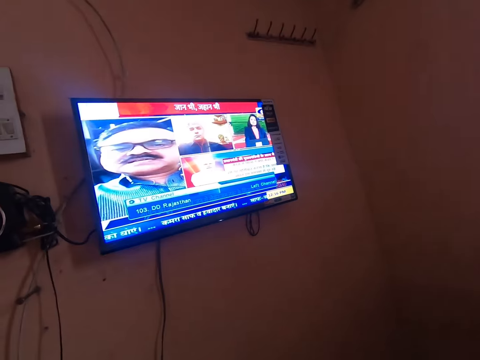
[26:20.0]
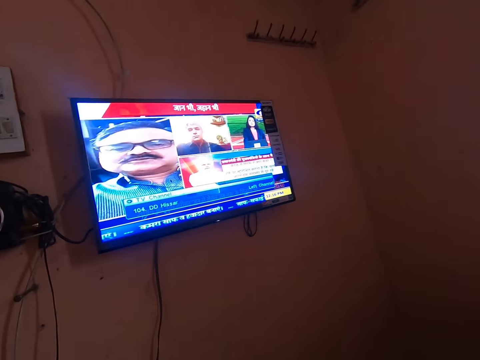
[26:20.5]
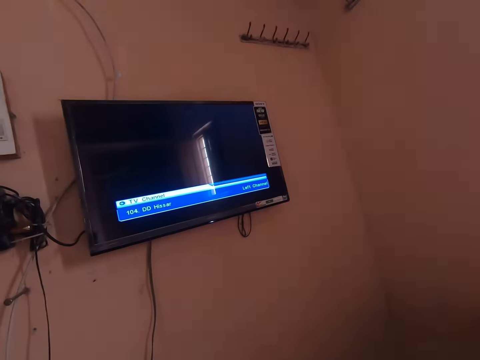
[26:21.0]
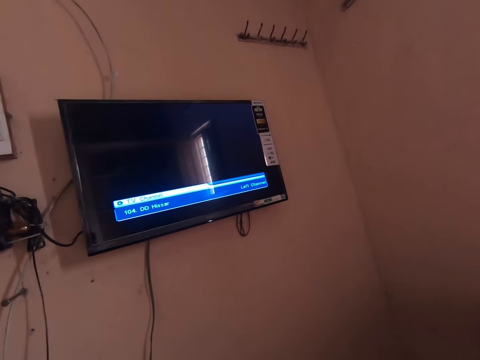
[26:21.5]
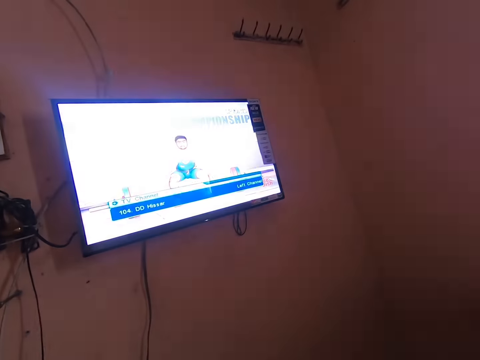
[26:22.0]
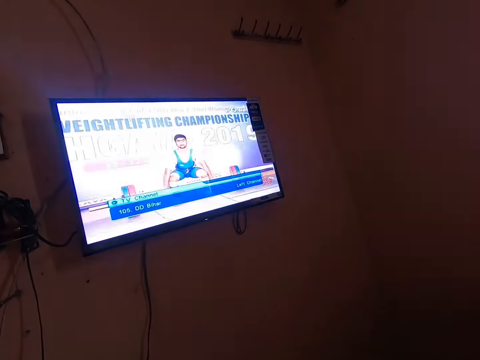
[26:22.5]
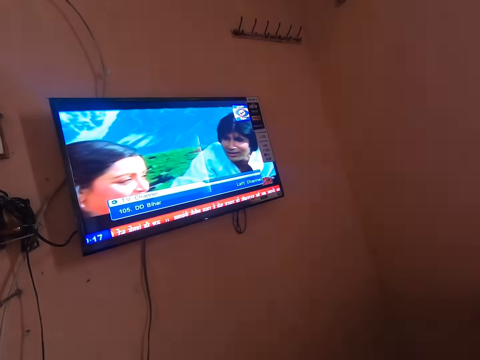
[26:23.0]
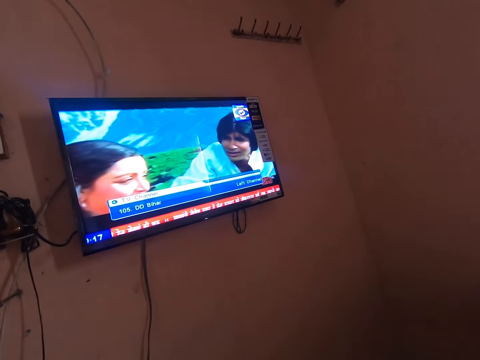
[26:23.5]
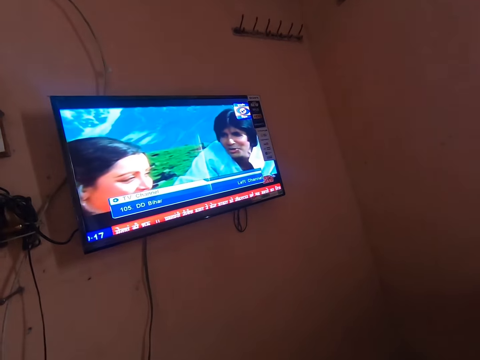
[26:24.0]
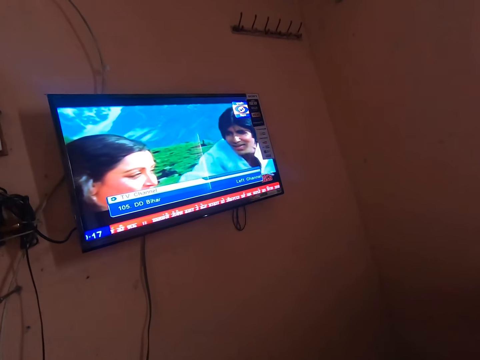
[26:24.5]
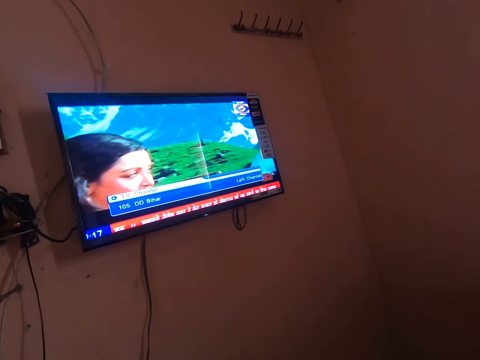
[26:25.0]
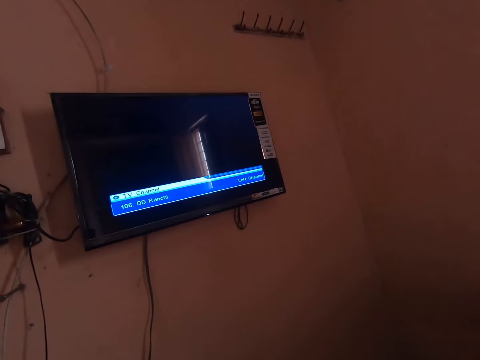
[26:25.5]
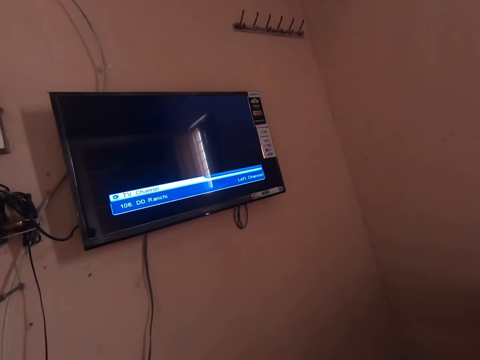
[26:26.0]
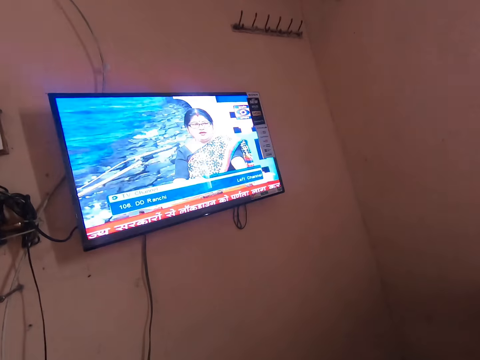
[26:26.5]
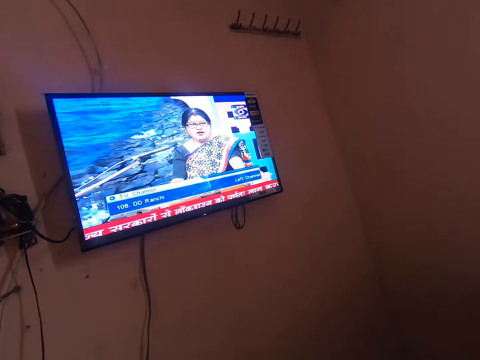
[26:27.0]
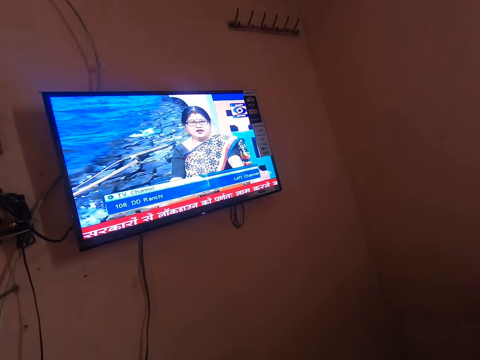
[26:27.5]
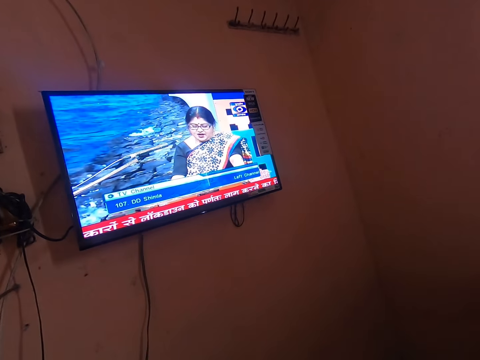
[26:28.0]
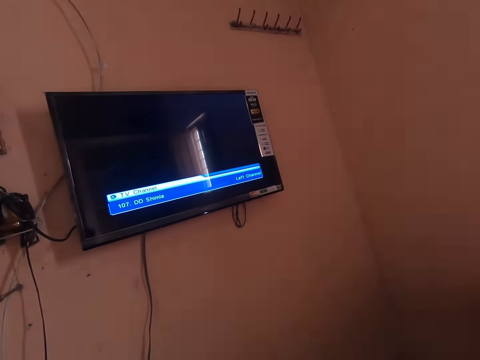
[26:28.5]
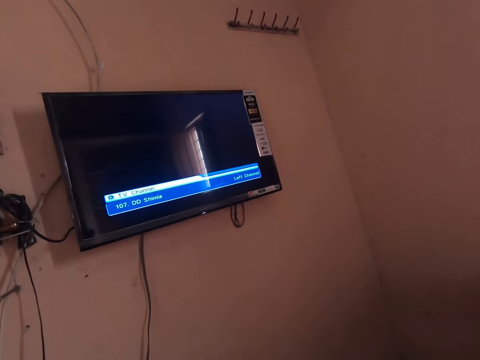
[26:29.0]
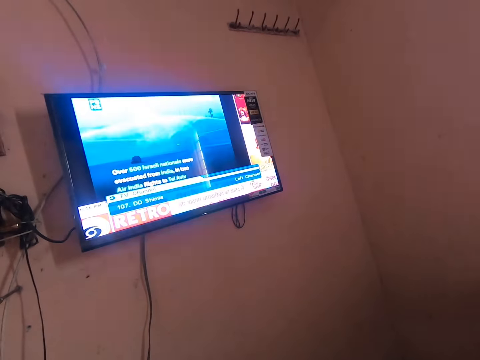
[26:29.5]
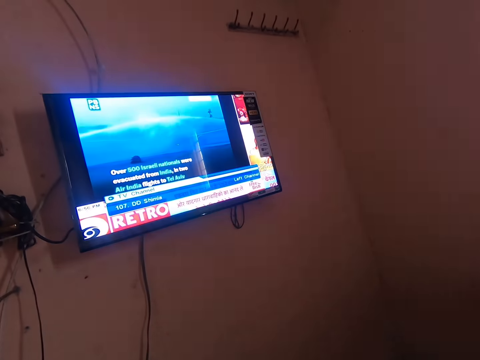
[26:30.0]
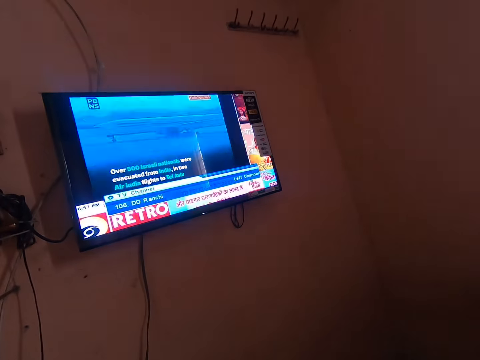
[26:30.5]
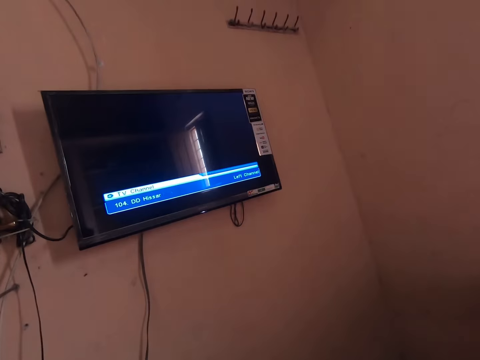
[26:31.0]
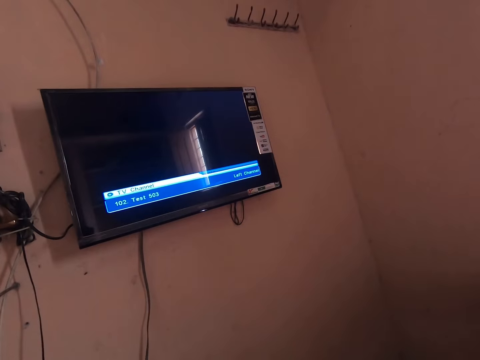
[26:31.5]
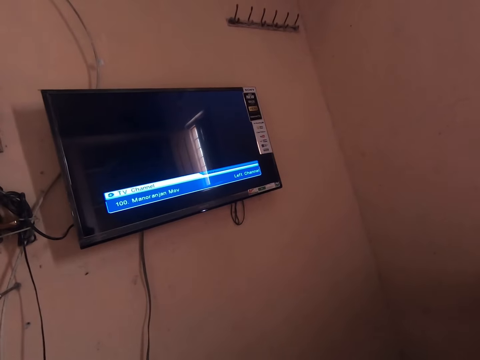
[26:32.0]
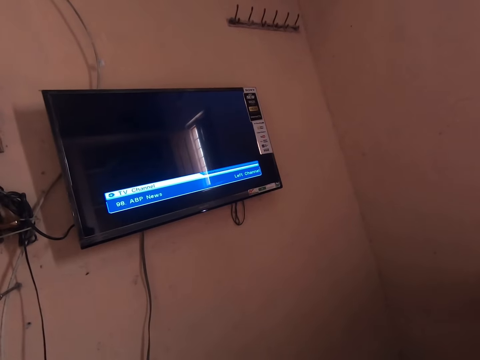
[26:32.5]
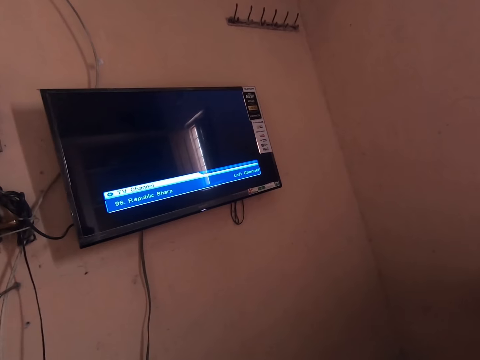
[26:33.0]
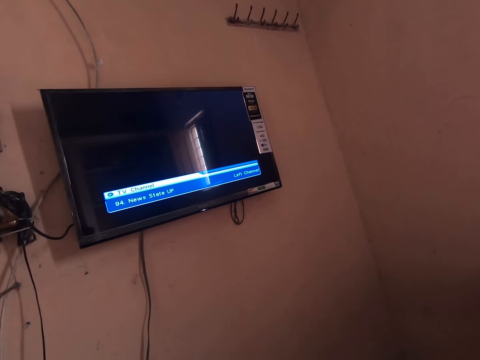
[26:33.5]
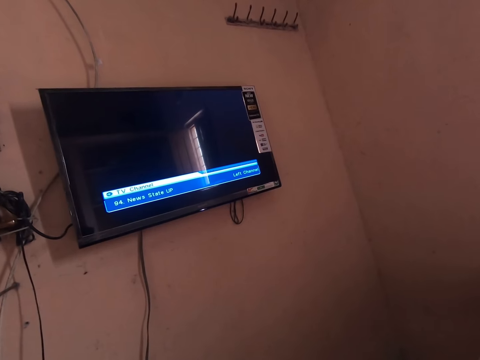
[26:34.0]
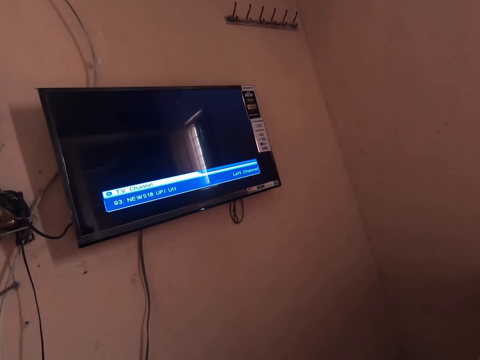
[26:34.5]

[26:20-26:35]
The camera wearer switches the channel repeatedly. They switch channels.

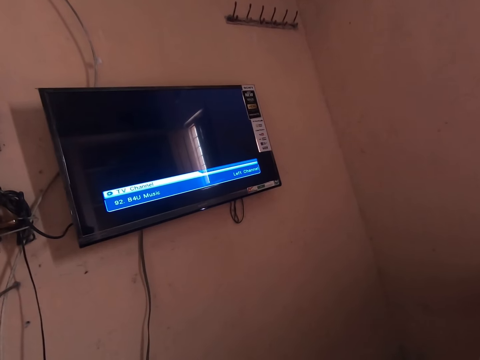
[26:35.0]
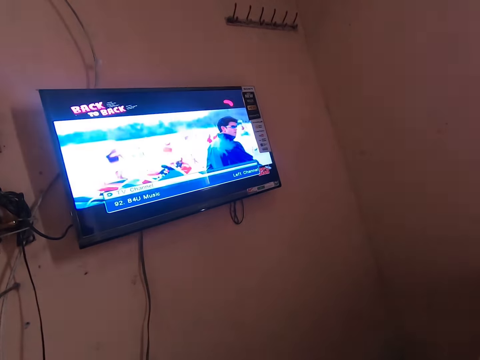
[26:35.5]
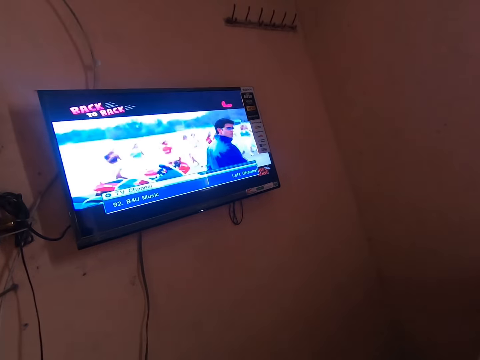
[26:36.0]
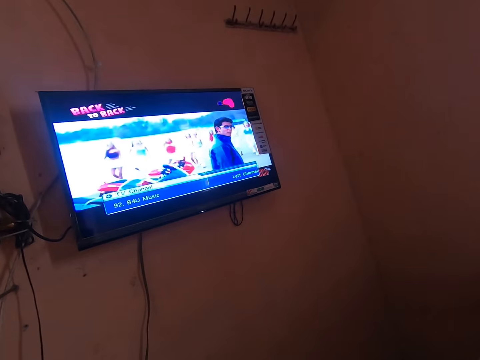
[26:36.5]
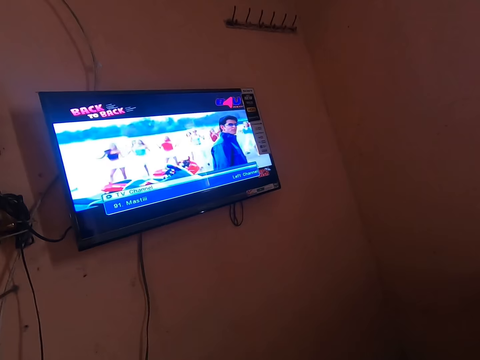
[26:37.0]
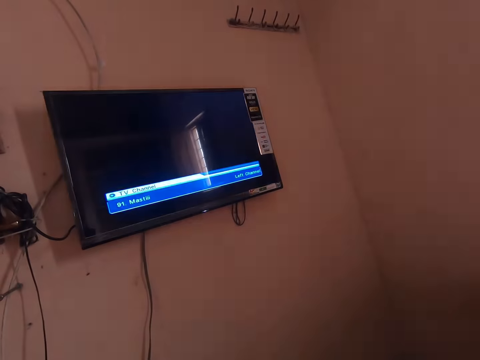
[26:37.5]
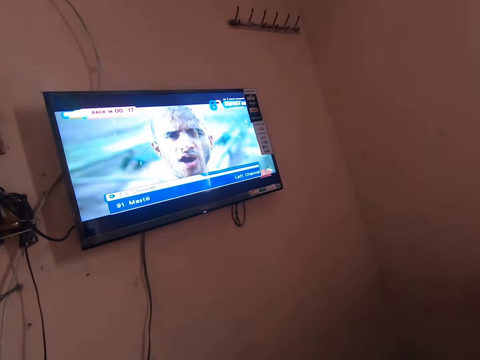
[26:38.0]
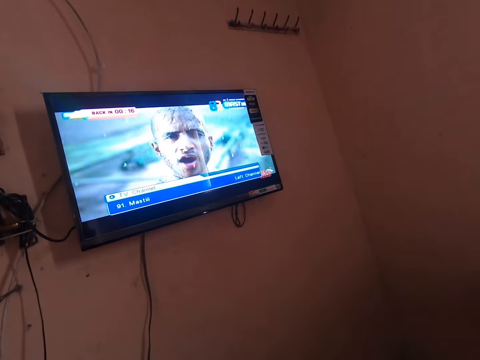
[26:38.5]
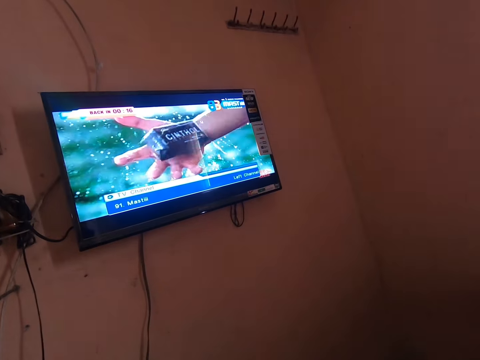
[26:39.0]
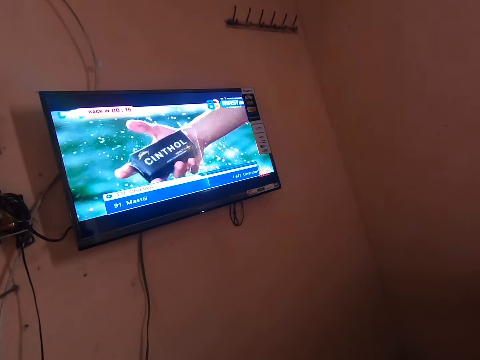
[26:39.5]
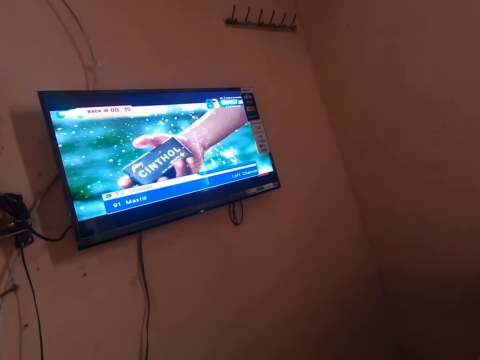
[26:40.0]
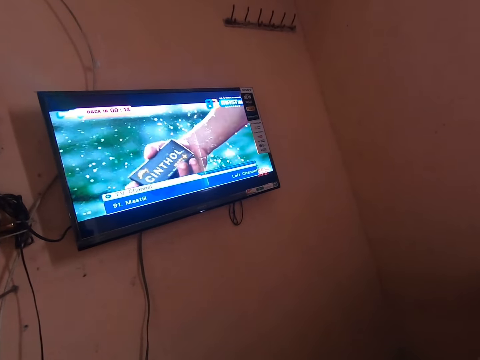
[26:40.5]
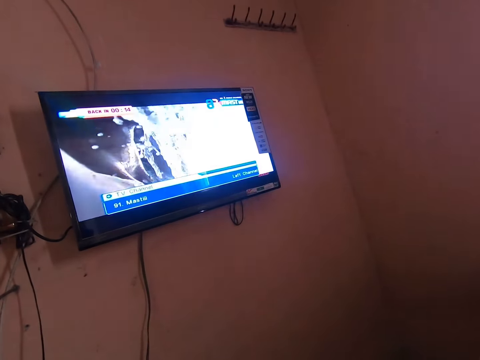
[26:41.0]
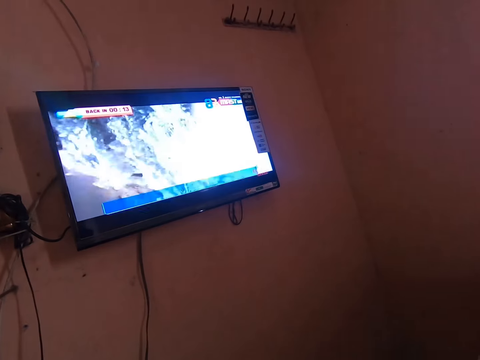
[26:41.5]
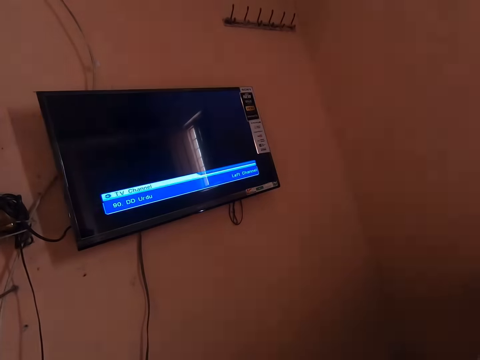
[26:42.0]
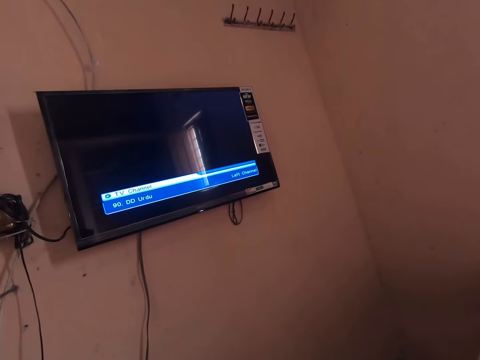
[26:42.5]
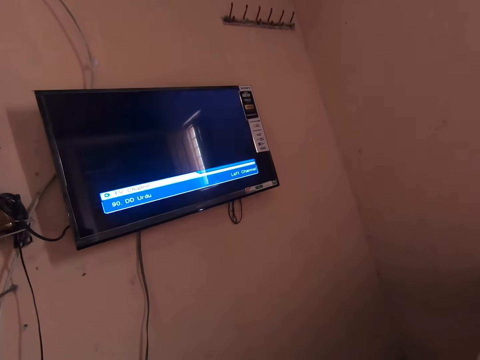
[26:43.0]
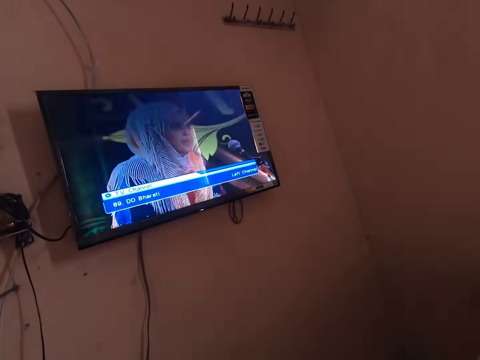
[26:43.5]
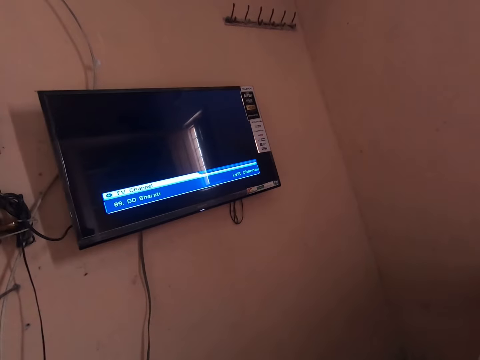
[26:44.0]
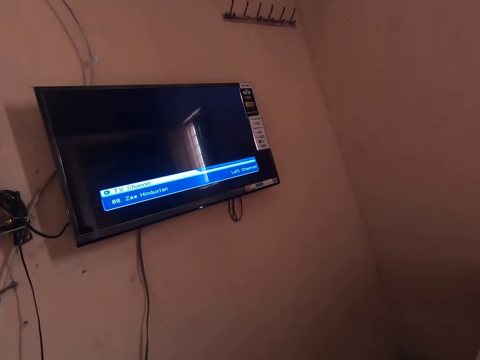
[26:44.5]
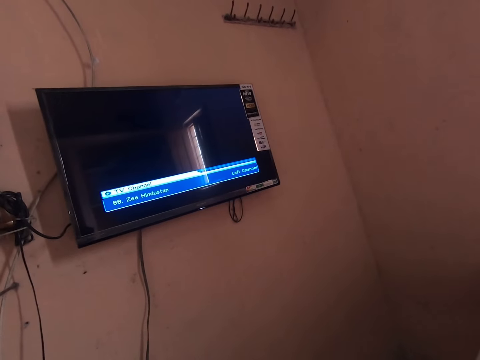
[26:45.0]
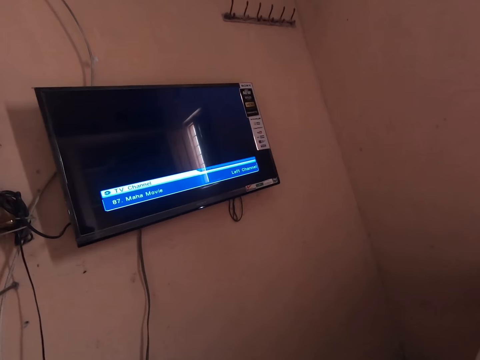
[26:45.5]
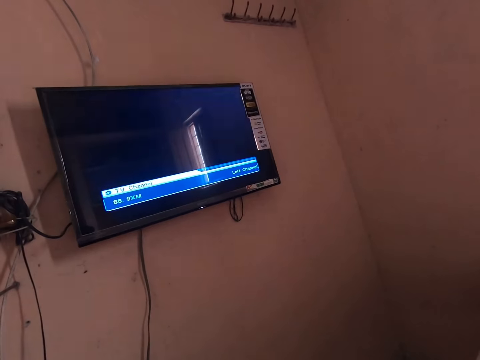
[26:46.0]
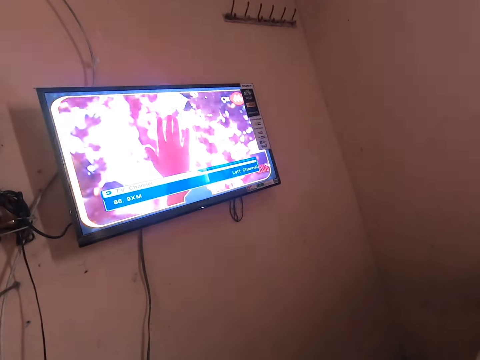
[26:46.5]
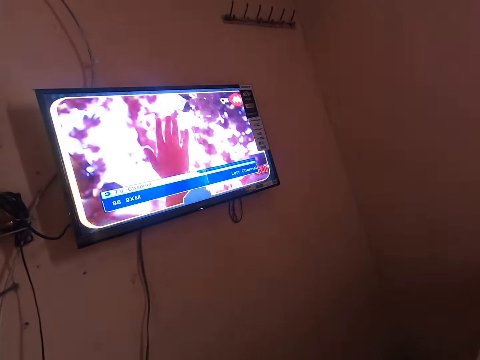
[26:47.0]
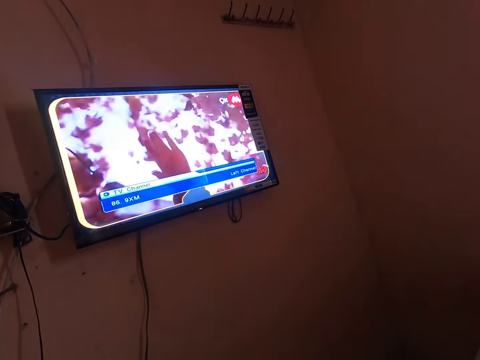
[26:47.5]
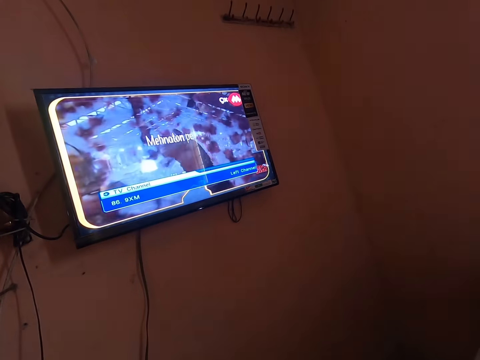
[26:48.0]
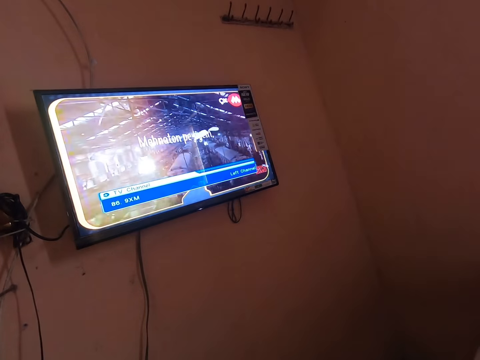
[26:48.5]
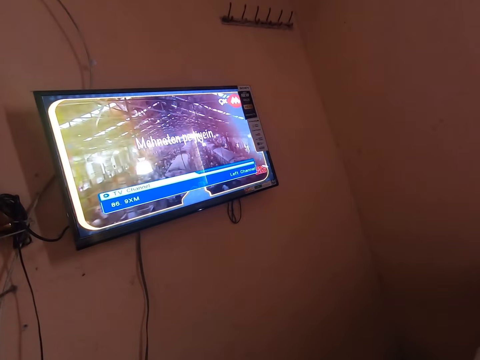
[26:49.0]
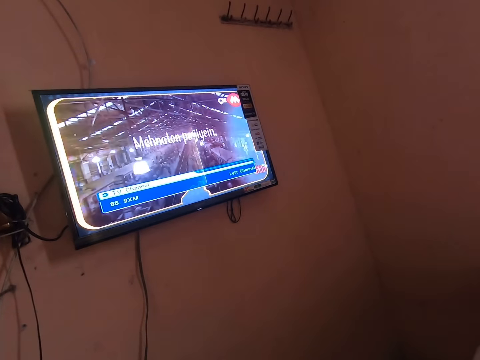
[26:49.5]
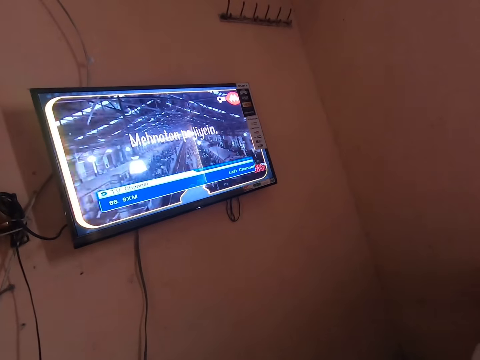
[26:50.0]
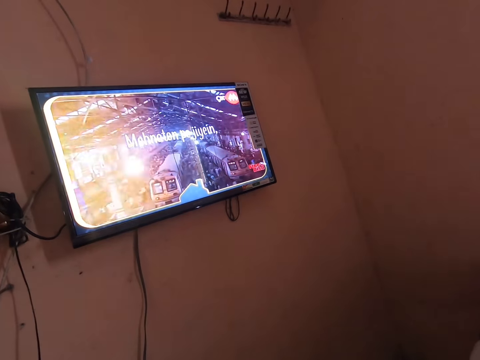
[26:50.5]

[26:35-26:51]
The camera wearer watches the channel. They switch the channel repeatedly. They watch the channel.
